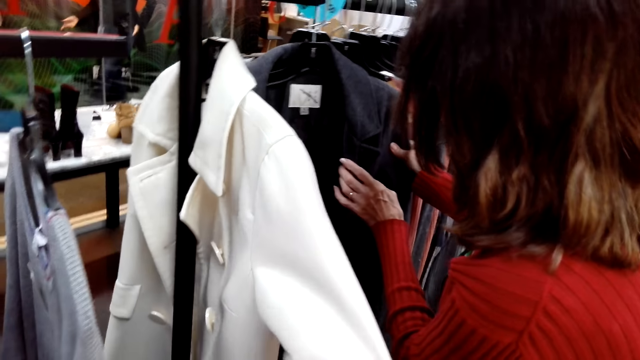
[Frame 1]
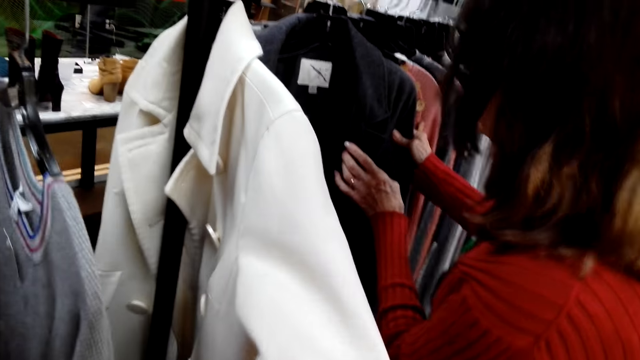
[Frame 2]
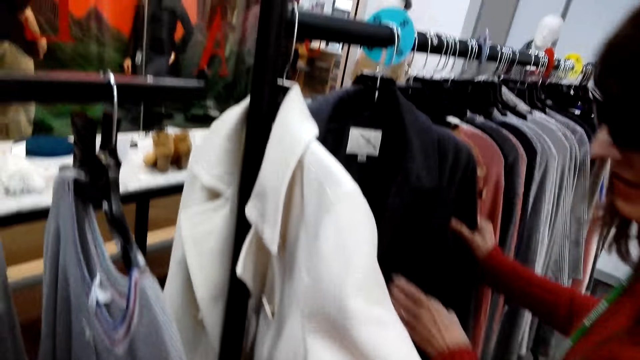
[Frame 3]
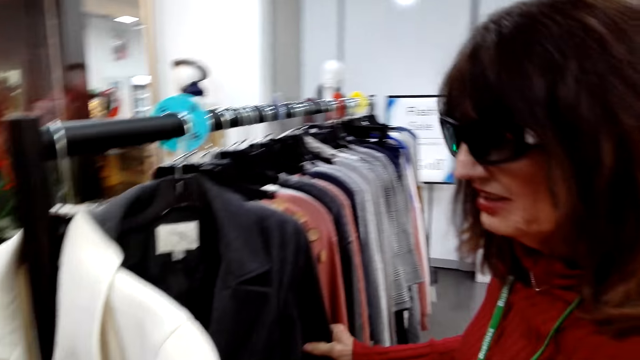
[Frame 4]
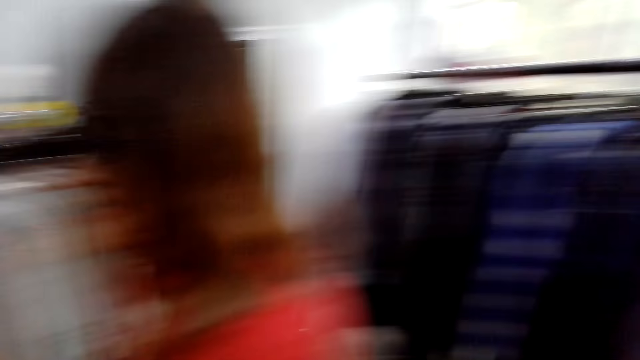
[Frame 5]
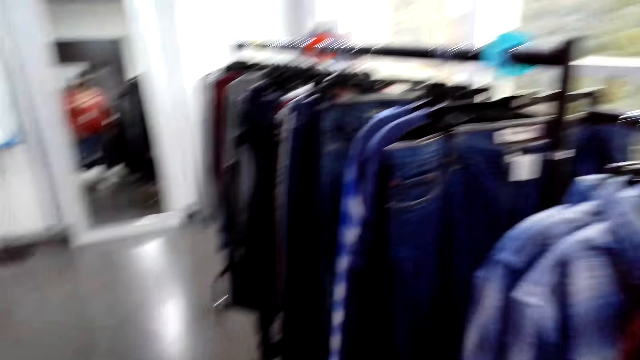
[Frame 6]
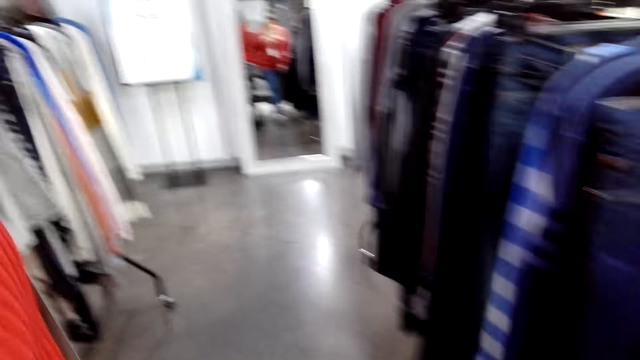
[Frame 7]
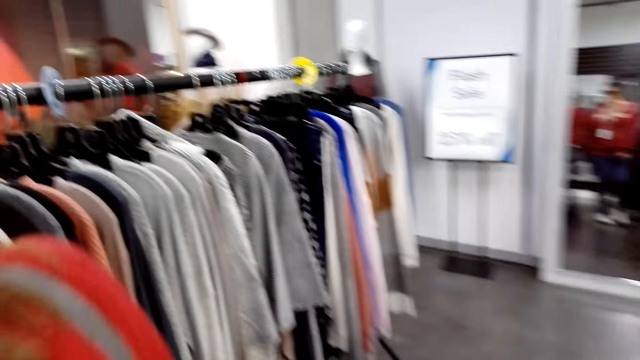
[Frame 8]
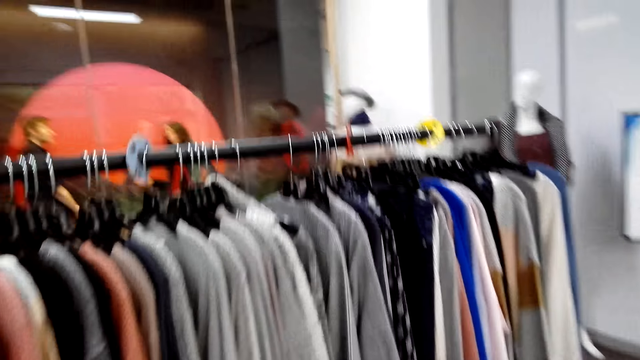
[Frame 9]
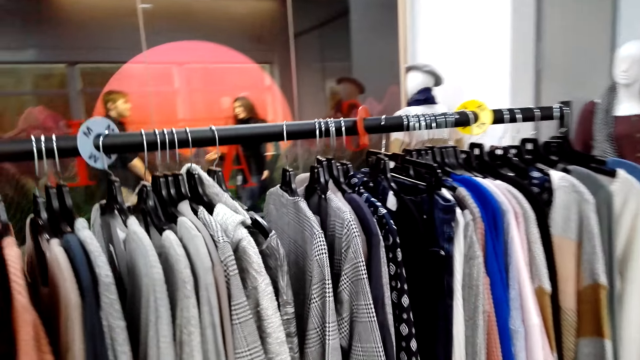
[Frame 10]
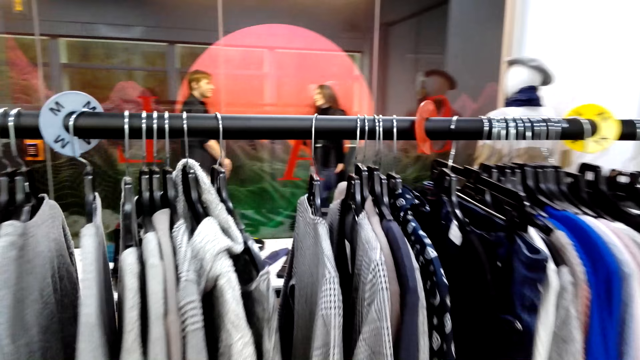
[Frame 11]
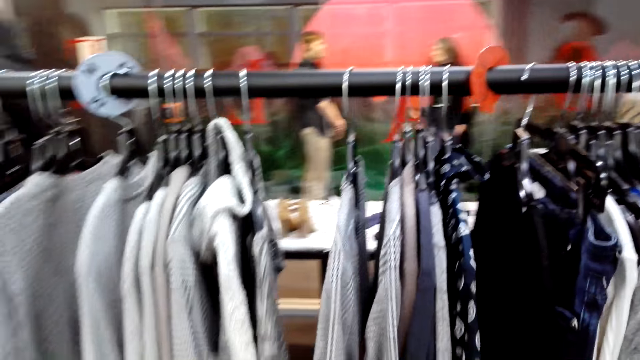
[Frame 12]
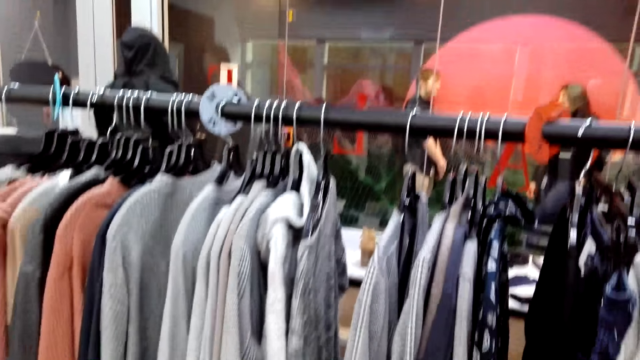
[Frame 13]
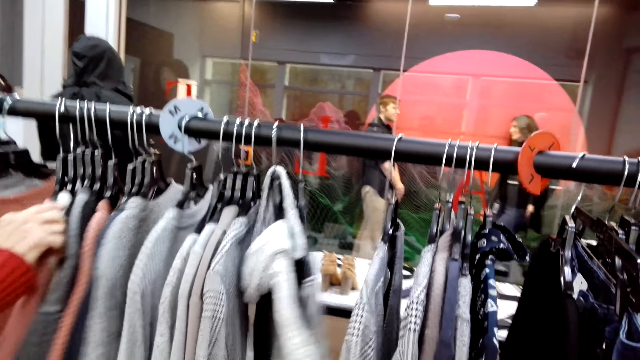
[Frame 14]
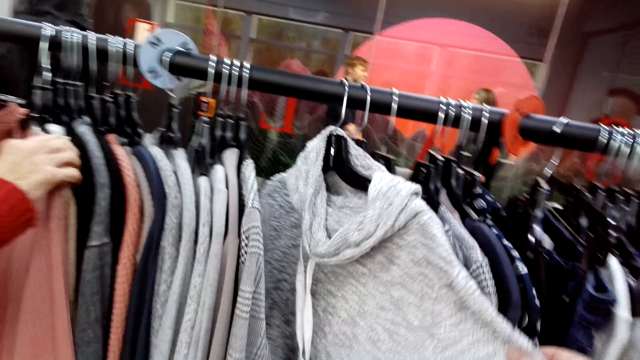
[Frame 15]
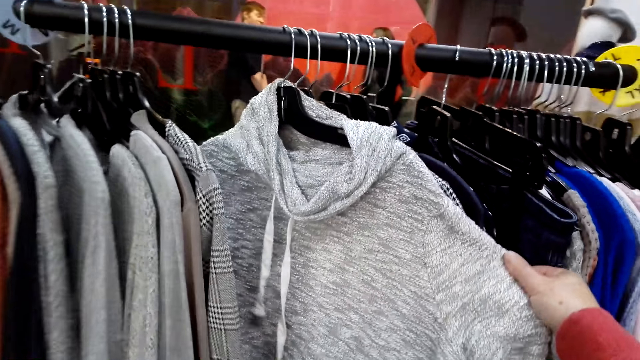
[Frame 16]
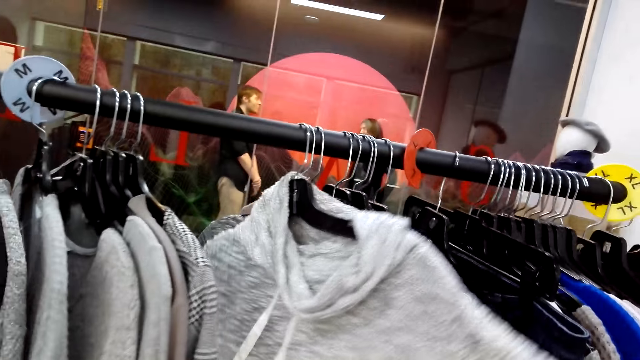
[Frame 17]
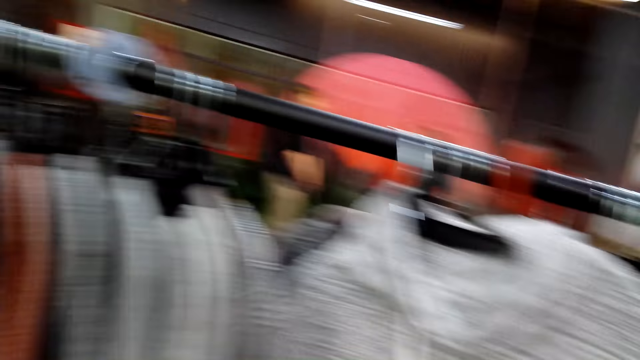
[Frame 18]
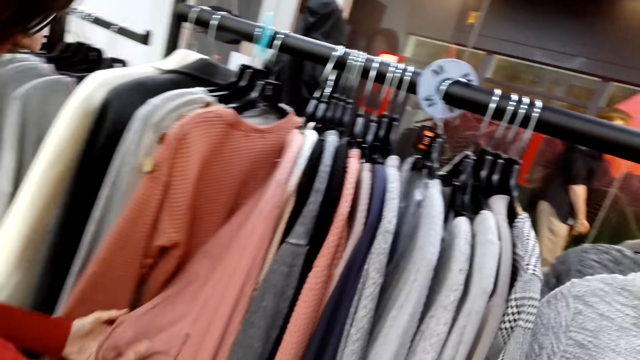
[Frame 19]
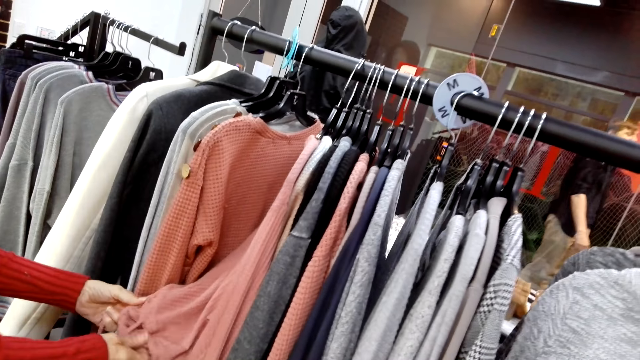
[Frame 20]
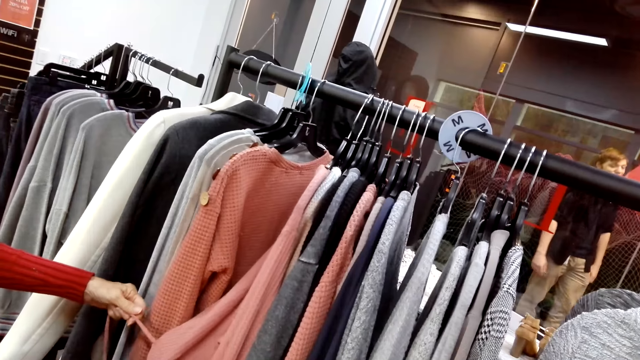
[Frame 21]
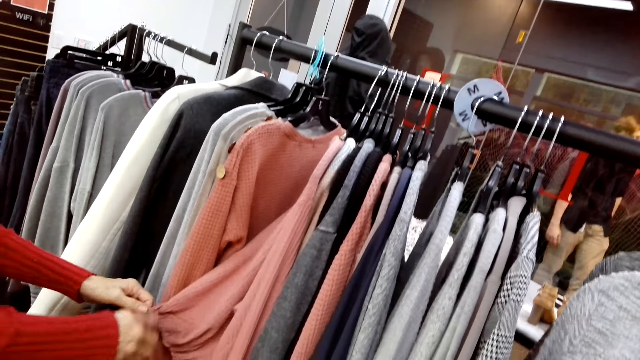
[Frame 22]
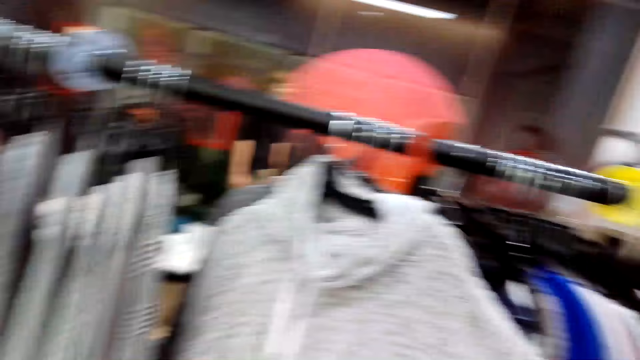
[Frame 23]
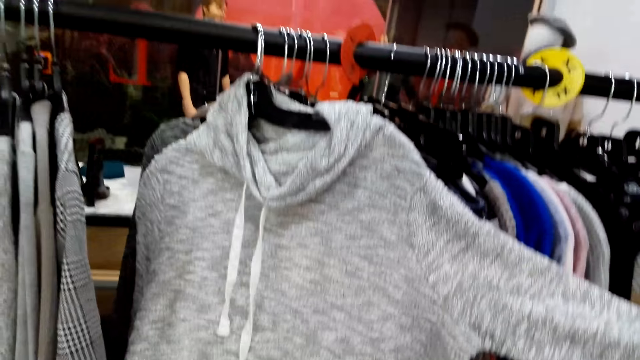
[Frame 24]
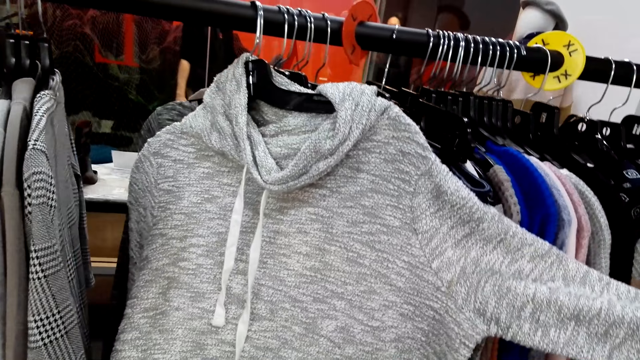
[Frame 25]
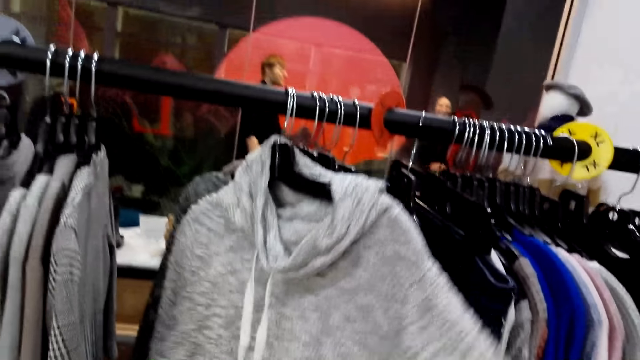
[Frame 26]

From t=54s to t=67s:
The camera wearer touches a white jacket. They check a cloth. They look around the shop. They converse with a woman. The woman moves clothes. The camera wearer checks the clothes. They touch a grey sweater. They converse with the woman. The woman checks the clothes. The camera wearer checks the cloth.

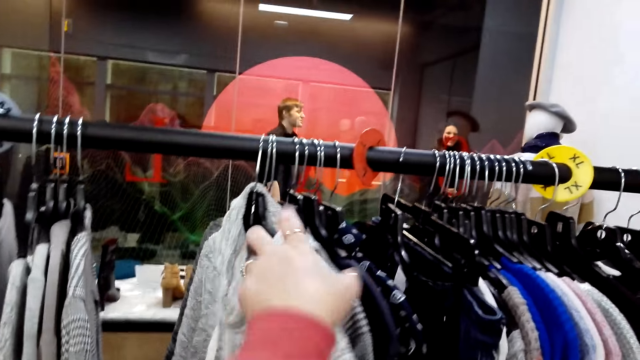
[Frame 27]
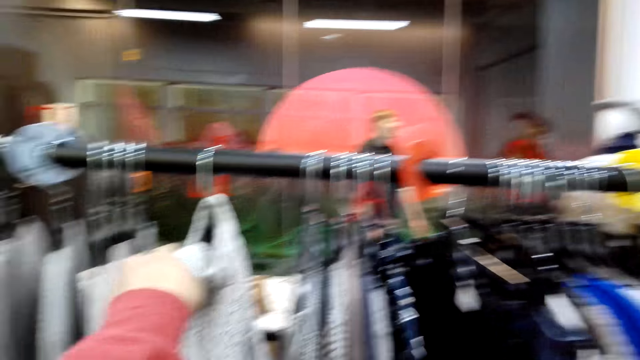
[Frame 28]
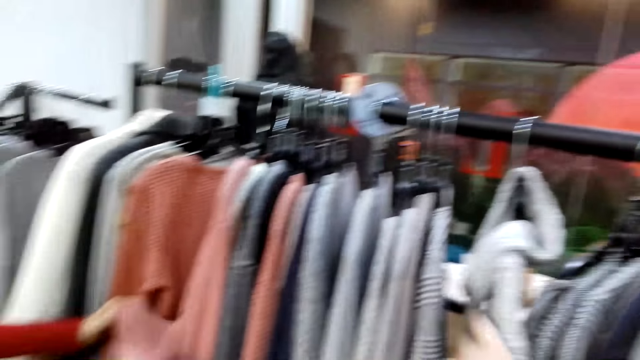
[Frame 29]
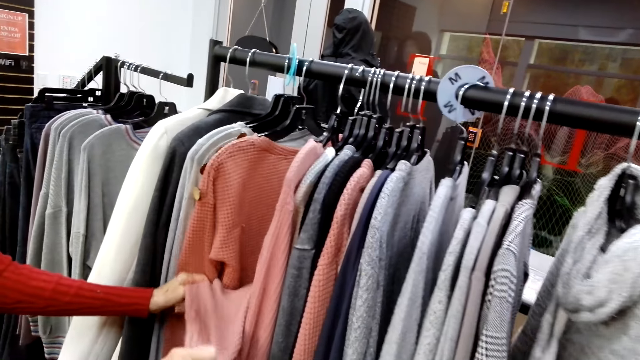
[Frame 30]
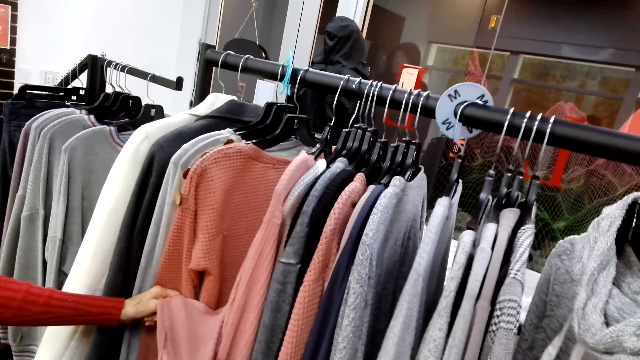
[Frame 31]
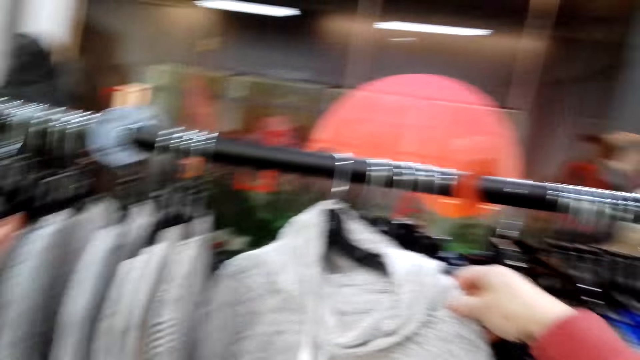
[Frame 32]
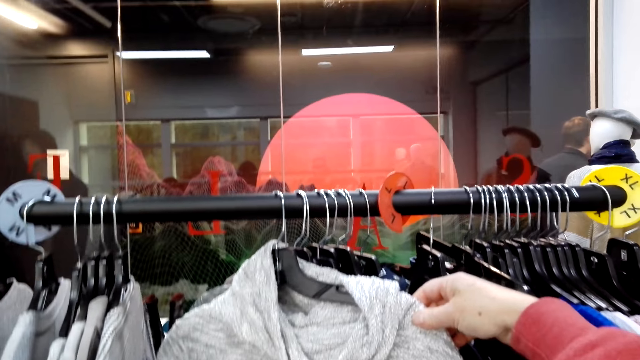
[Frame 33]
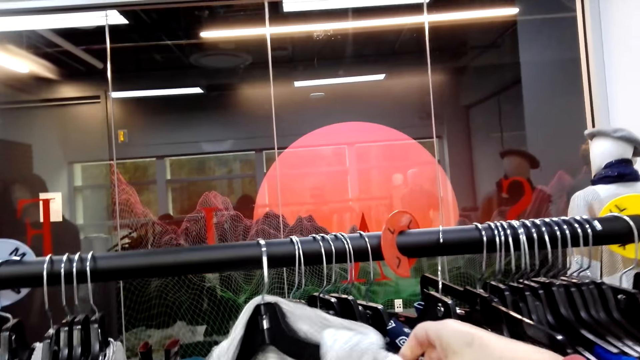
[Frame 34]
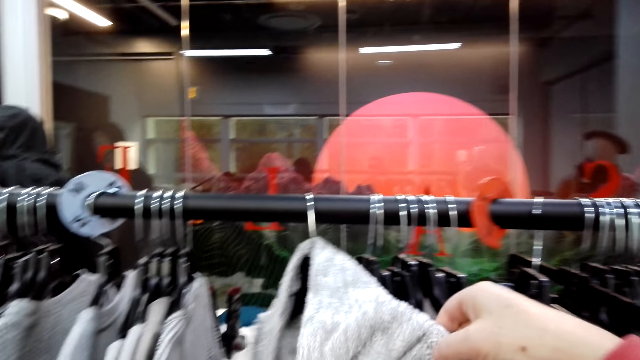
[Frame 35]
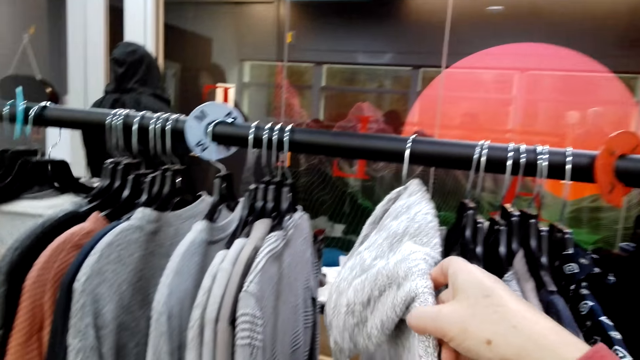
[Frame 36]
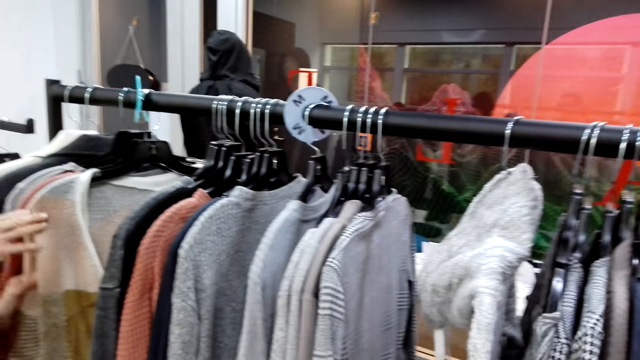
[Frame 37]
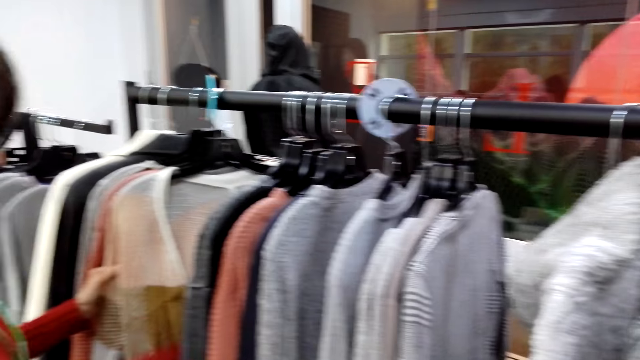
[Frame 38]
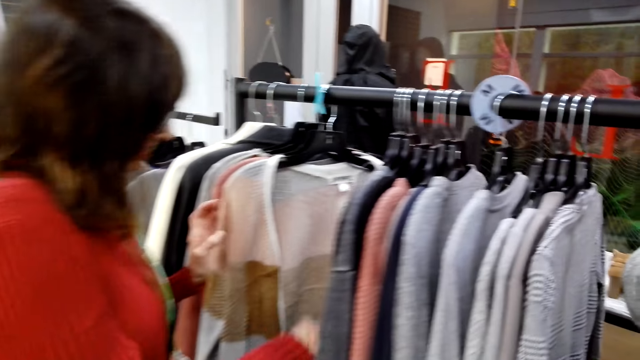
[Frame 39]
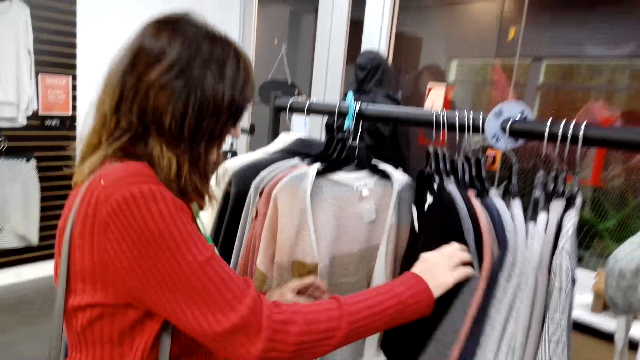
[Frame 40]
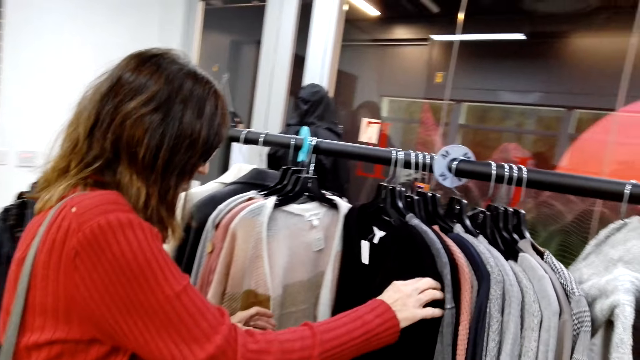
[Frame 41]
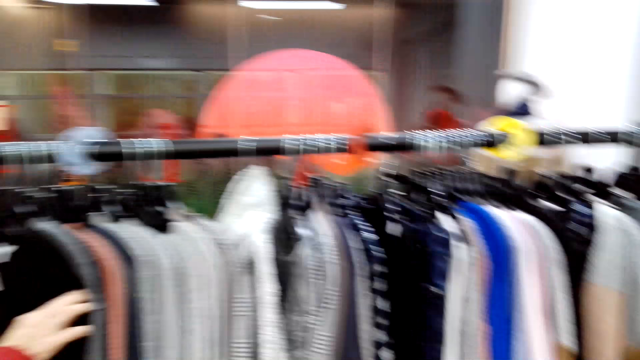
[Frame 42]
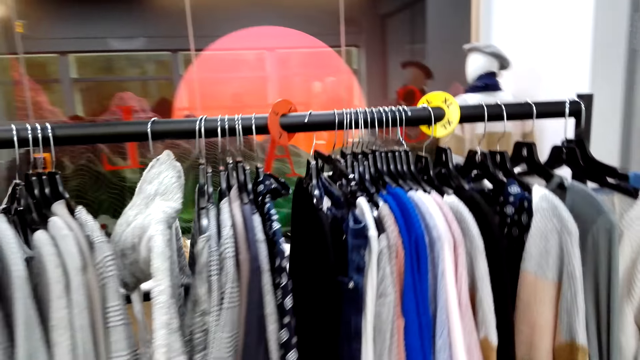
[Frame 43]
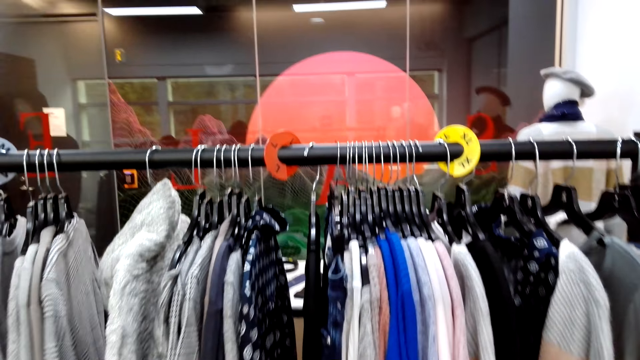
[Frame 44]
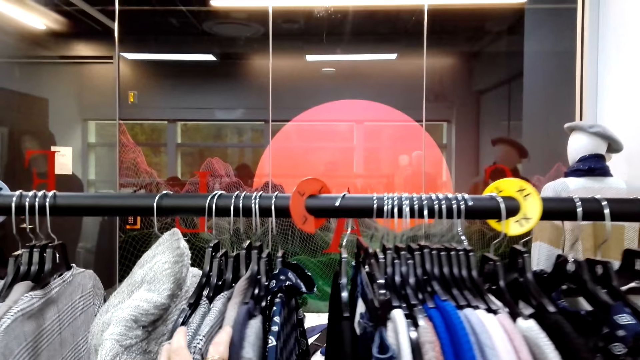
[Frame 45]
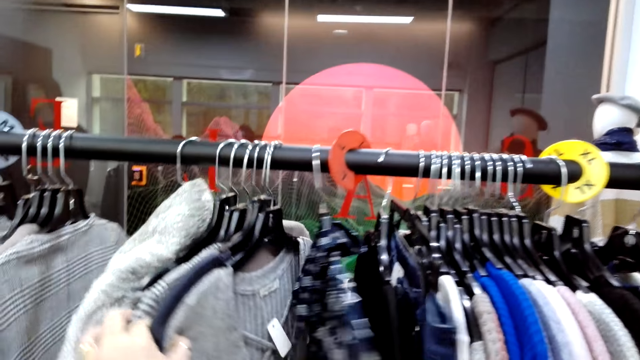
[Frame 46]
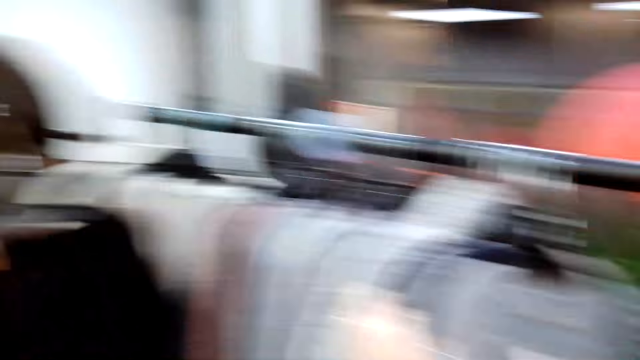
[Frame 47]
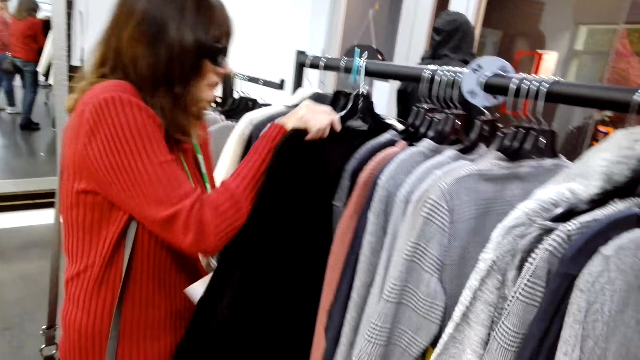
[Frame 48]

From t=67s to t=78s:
The camera wearer moves a cloth. A woman checks clothes. The camera wearer converses with the woman. They check the cloth. They converse with the woman. The woman checks the clothes. The camera wearer converses with the woman. They check the clothes. They converse with the woman. The woman checks the clothes.
